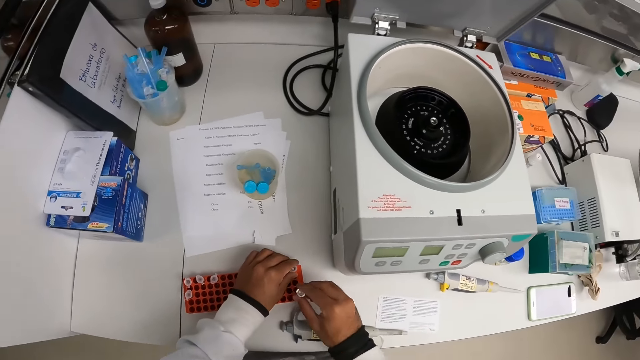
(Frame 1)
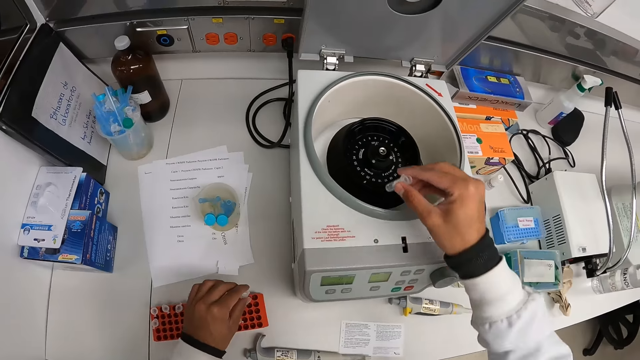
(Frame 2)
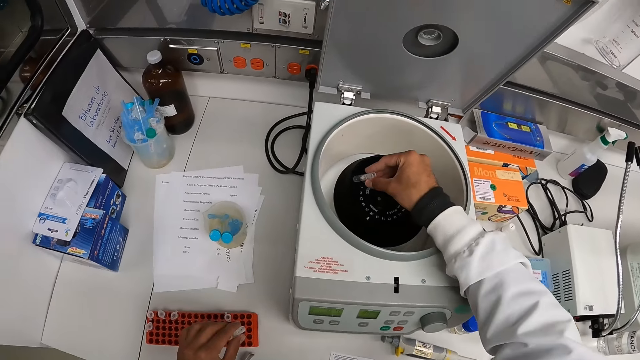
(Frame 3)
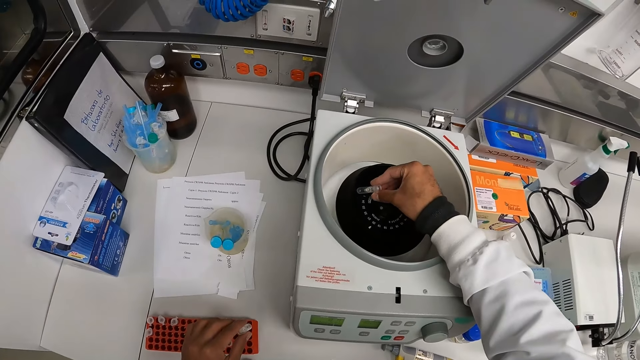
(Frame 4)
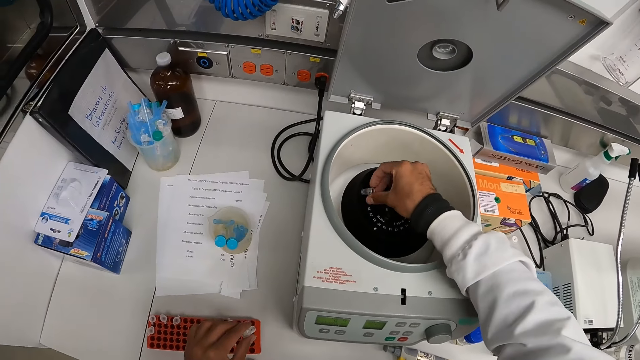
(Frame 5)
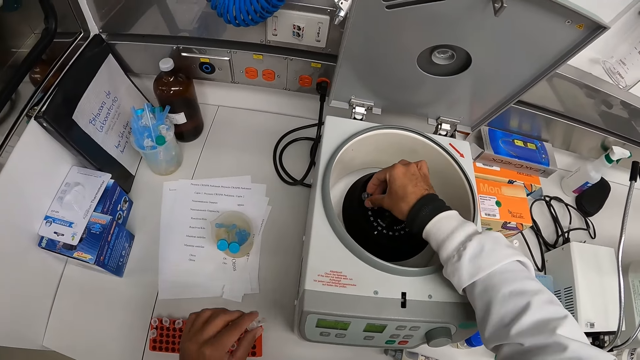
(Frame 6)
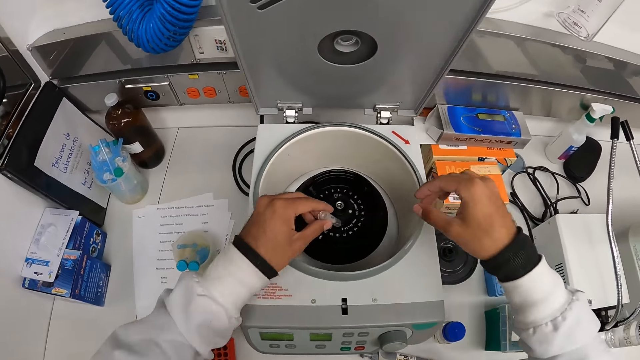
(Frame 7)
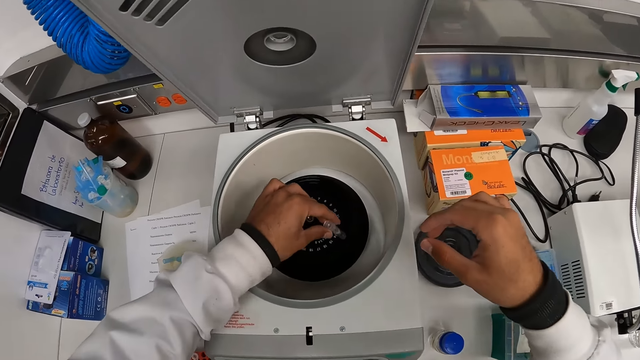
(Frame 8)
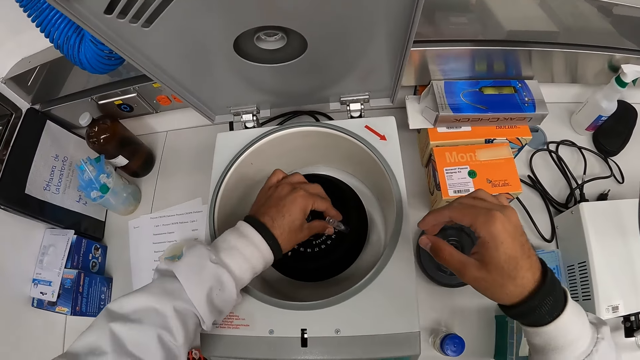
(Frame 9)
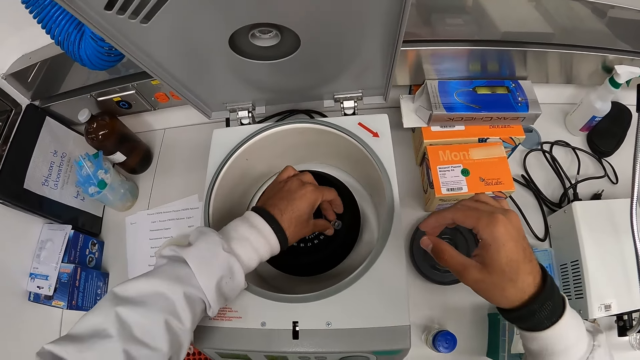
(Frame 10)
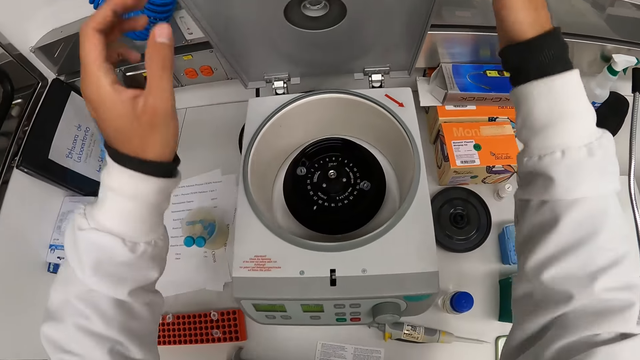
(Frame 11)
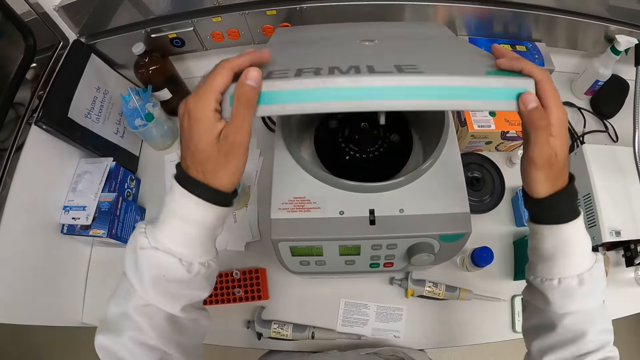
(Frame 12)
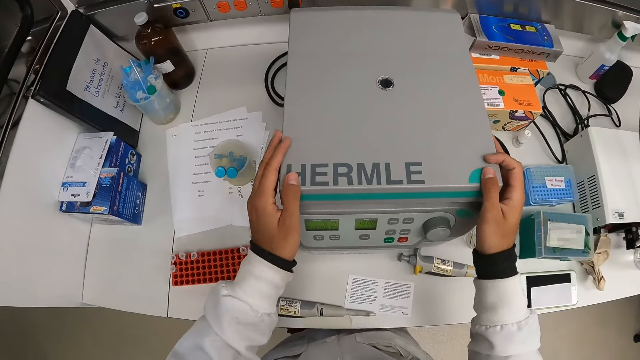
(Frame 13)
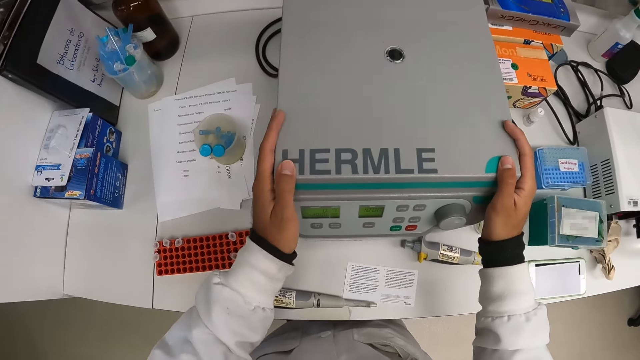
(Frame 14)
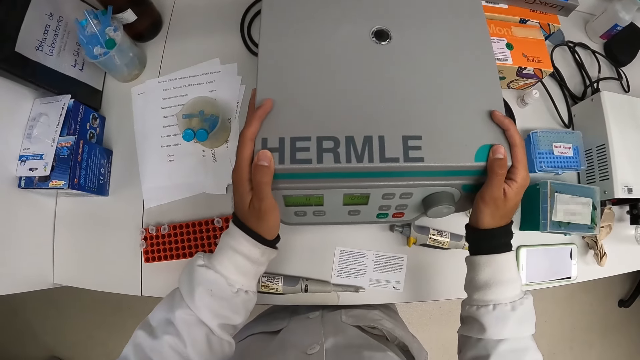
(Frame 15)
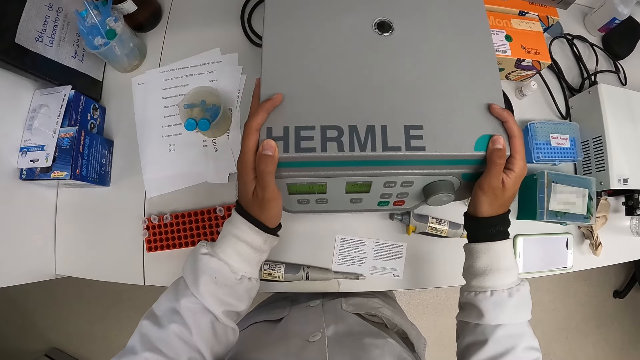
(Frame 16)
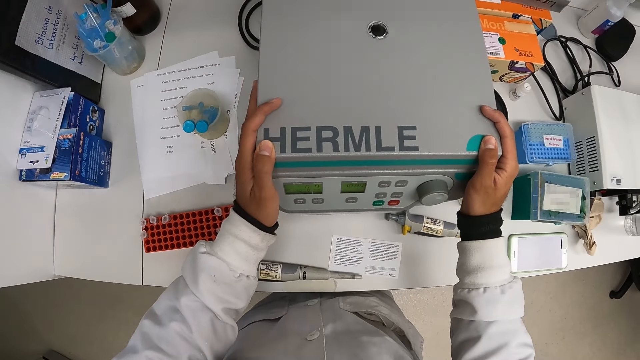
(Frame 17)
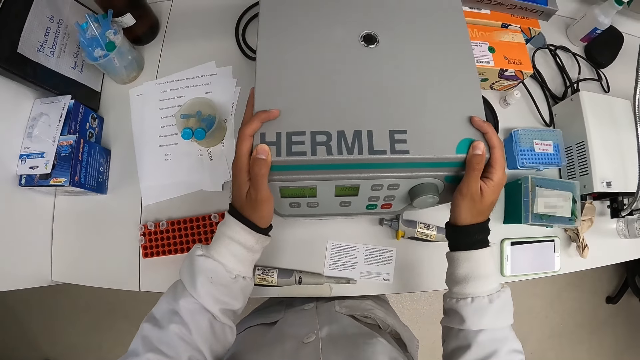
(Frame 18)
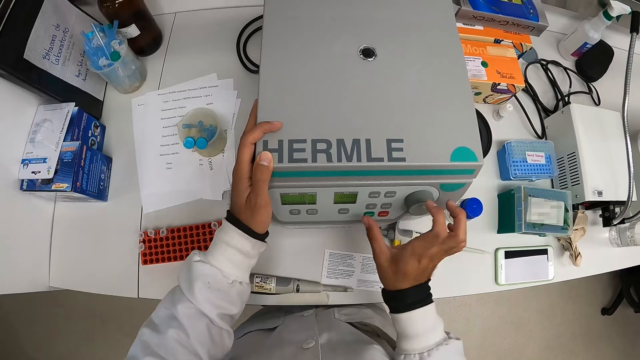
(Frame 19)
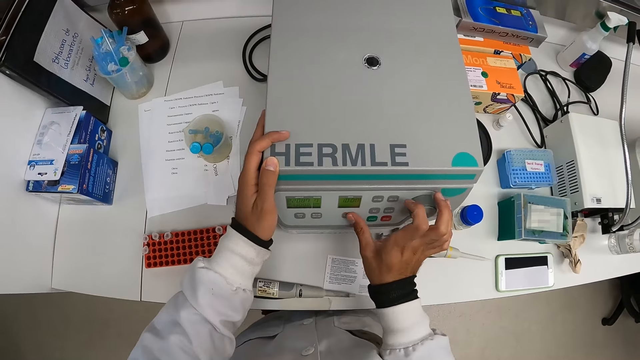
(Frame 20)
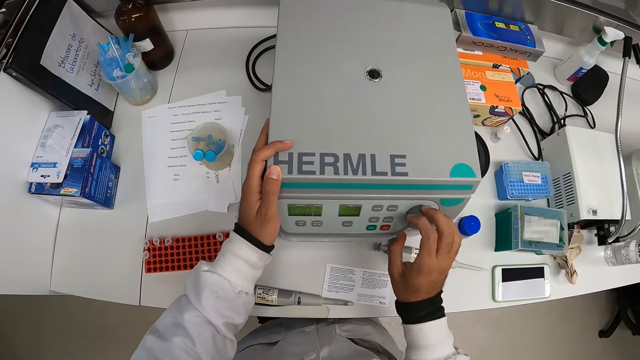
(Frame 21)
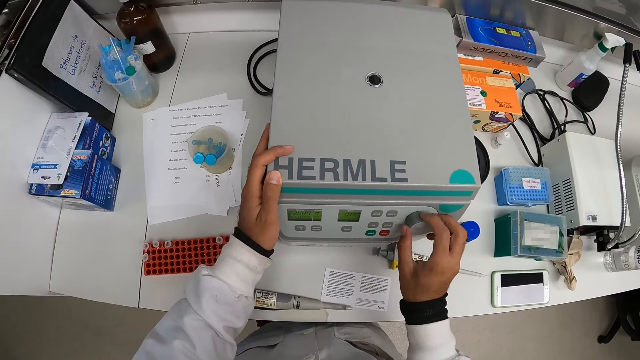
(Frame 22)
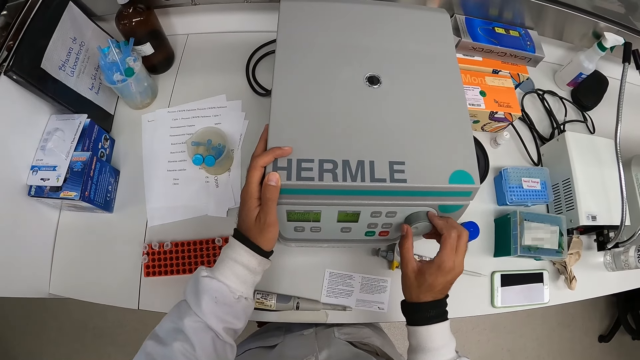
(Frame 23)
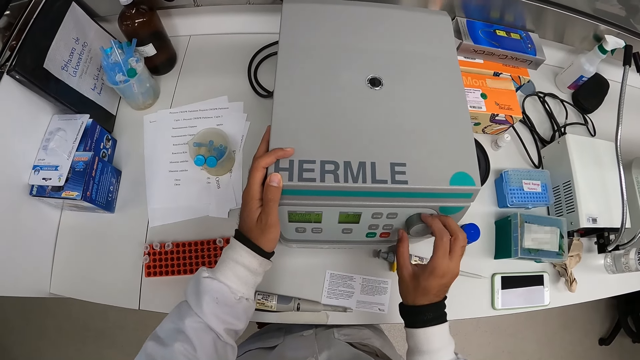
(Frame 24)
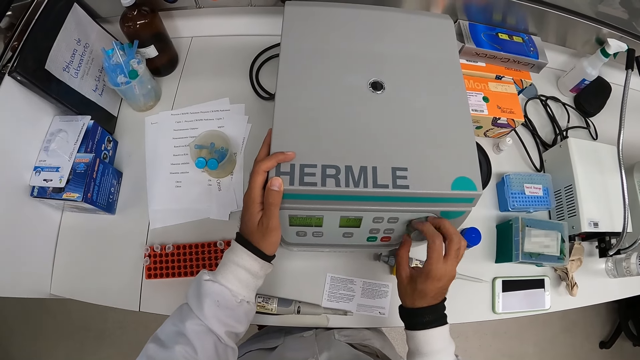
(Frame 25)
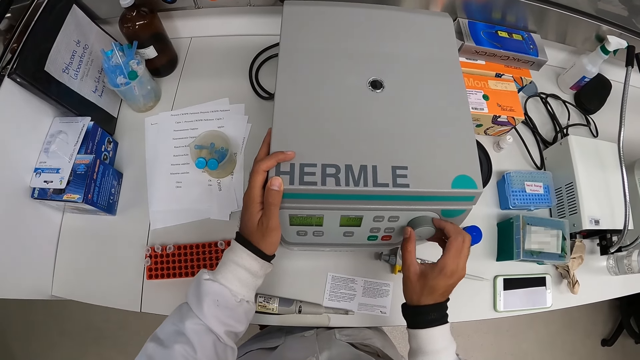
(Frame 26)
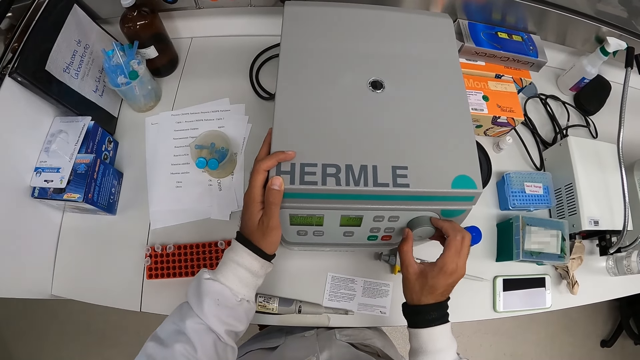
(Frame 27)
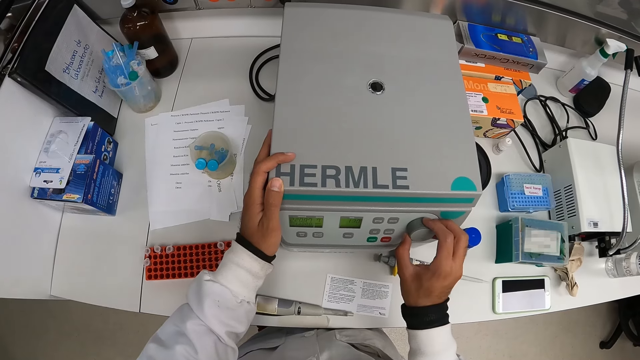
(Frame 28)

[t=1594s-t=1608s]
The camera wearer picks up the microtube from the crate with his left hand. He puts the microtube into the chamber of the centrifuge with his right hand. He puts the microtube into the chamber of the centrifuge with his left hand. He closes the door of the centrifuge with his hands. He presses control buttons on the centrifuge with his right thumb. He tunes down the temperature of the centrifuge with his right hand.

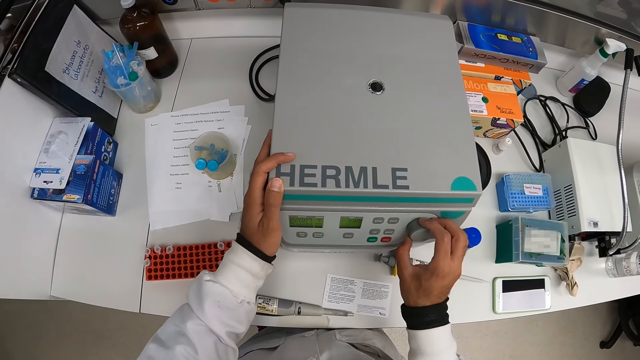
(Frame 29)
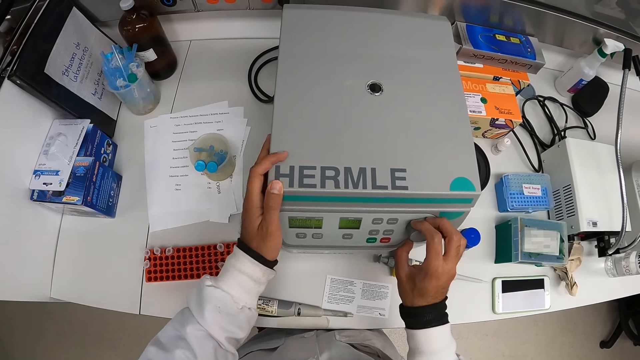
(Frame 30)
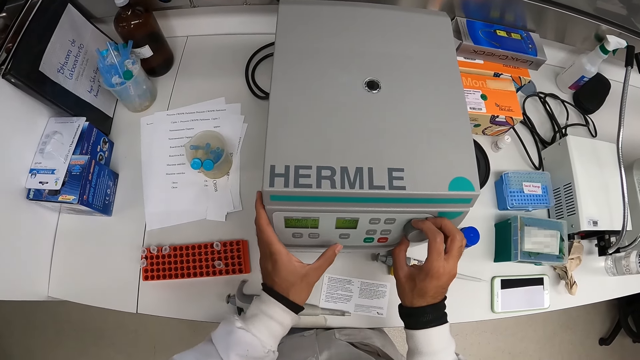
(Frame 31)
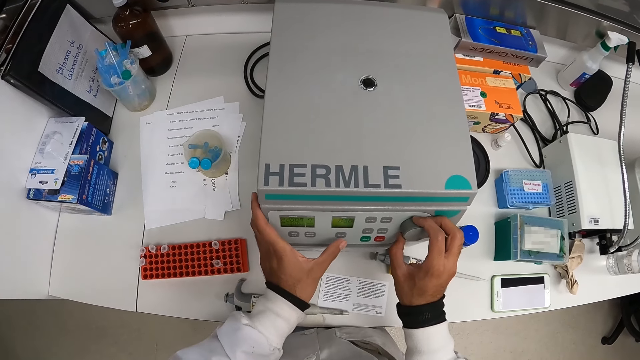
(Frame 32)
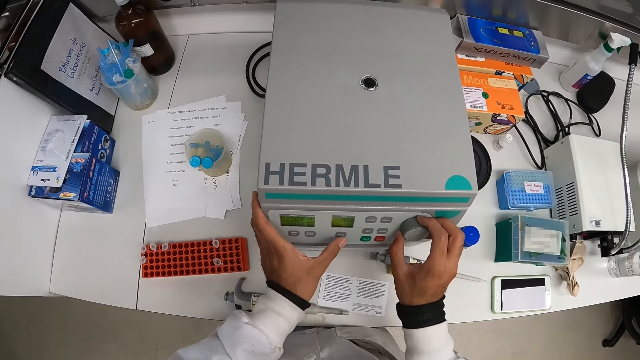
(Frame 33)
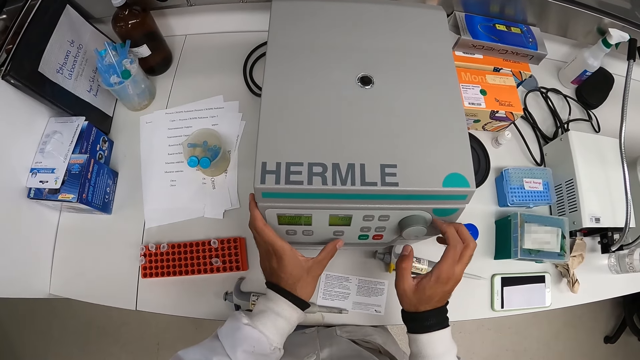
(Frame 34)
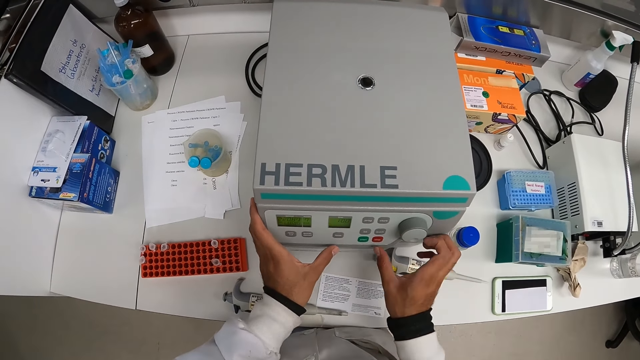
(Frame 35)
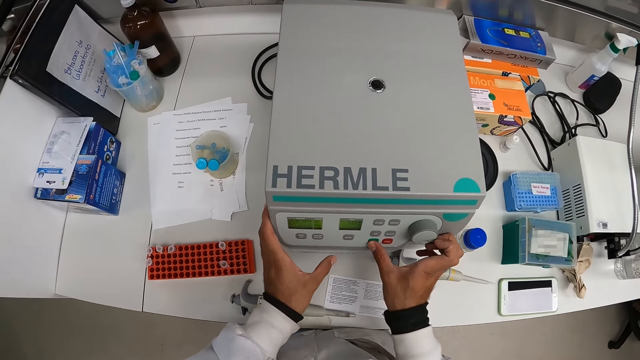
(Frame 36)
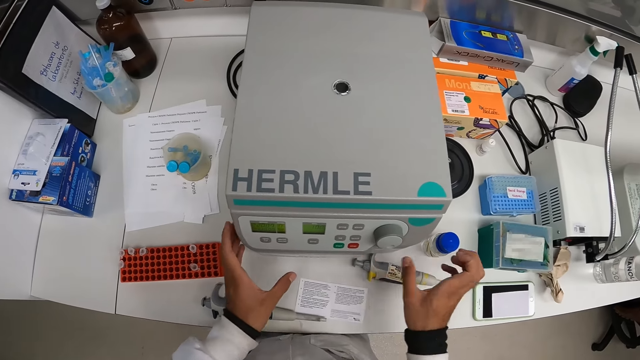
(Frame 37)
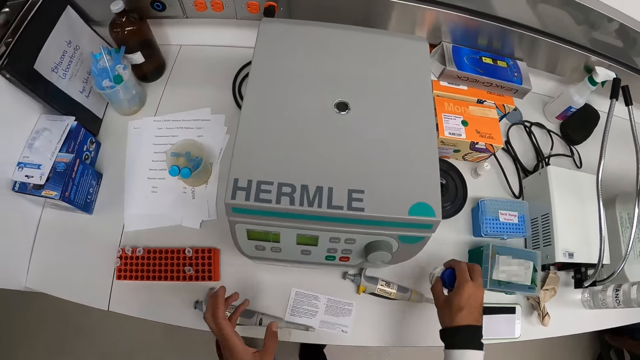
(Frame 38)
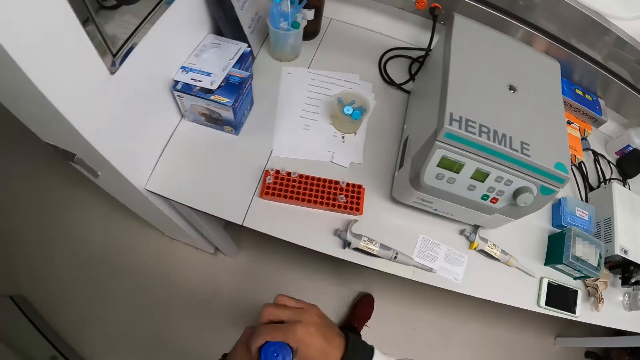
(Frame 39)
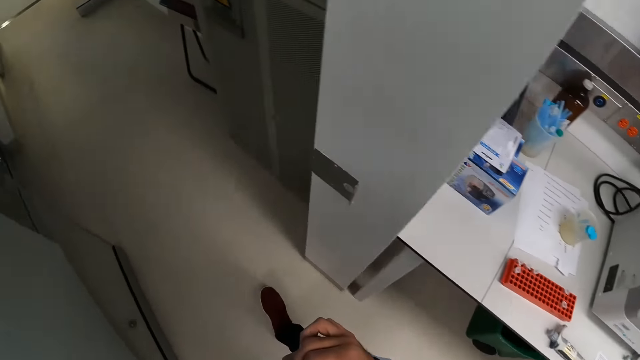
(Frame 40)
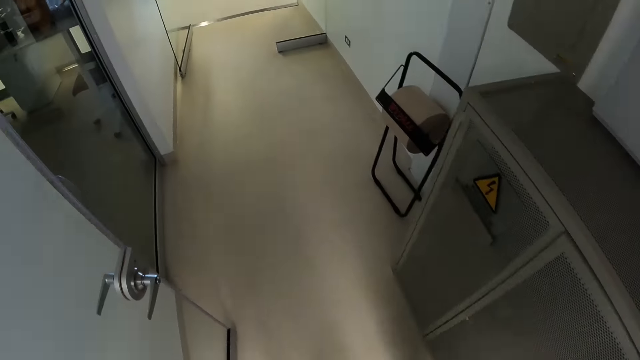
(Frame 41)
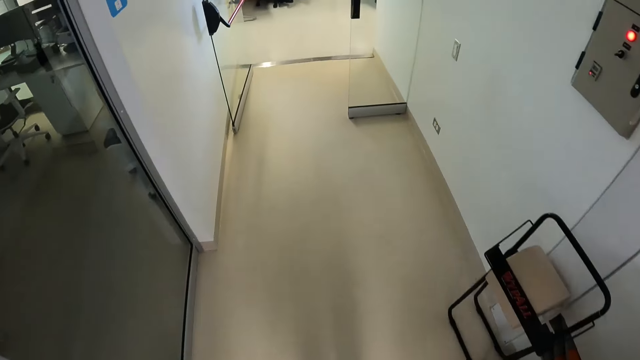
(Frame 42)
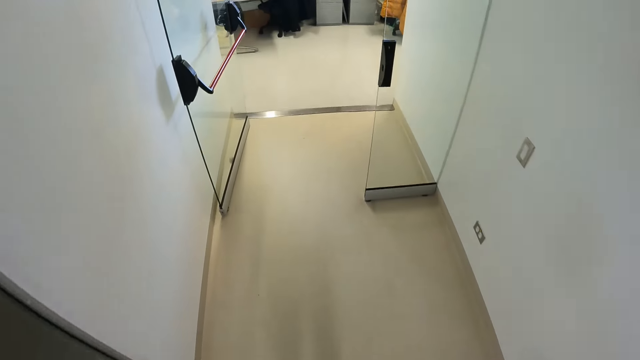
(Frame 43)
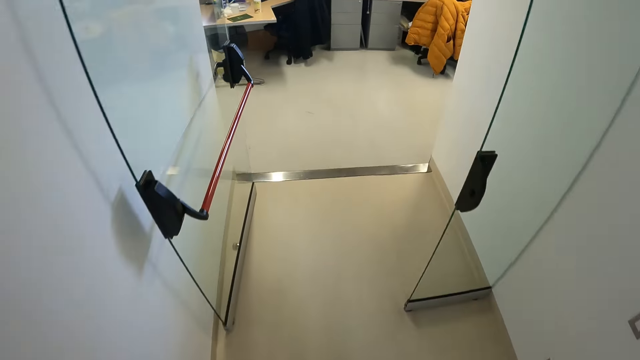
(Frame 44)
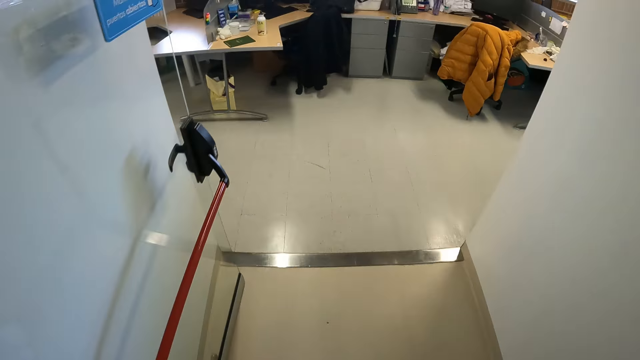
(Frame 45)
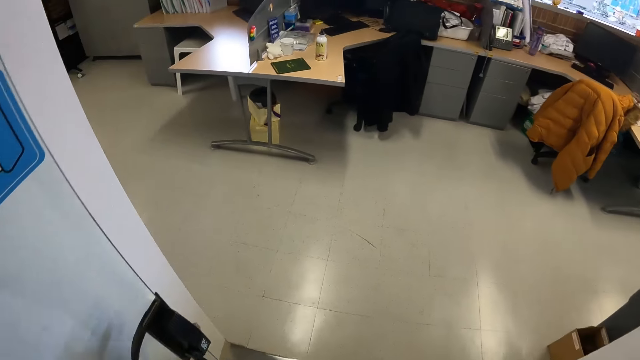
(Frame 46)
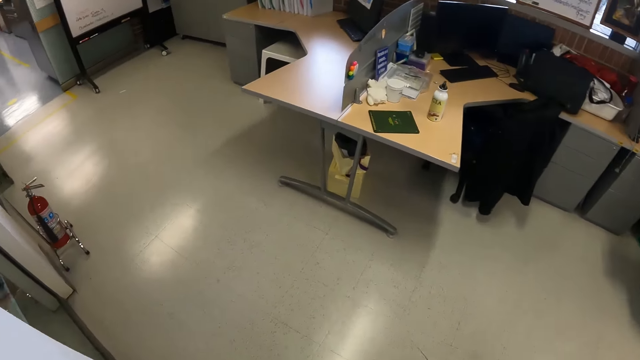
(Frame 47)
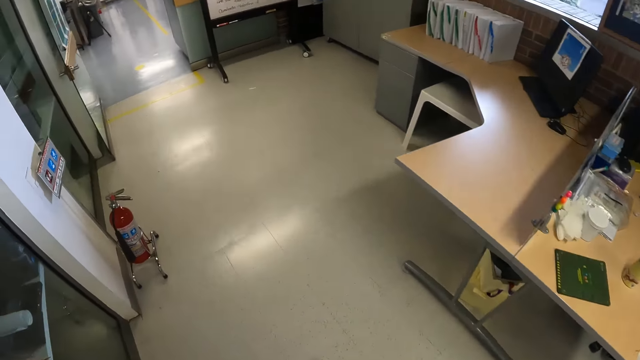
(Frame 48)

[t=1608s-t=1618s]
The camera wearer presses the control button on the centrifuge with his right thumb. He picks up a bottle from the countertop with his right hand. He walks away from the lab with the bottle in his hands.
